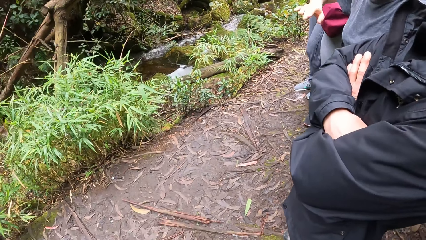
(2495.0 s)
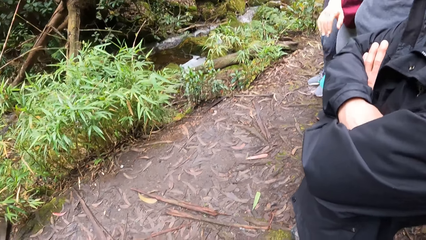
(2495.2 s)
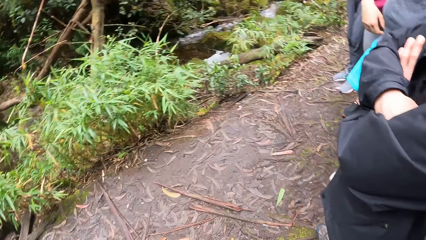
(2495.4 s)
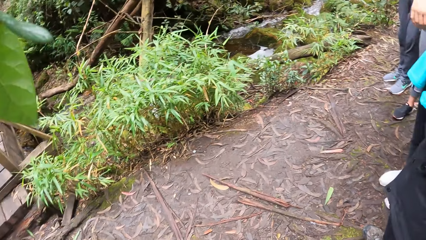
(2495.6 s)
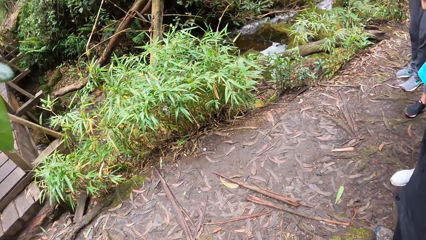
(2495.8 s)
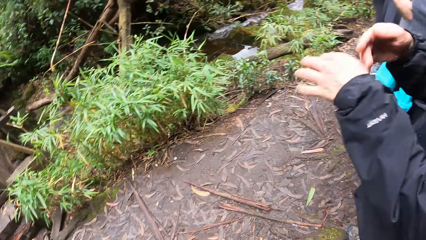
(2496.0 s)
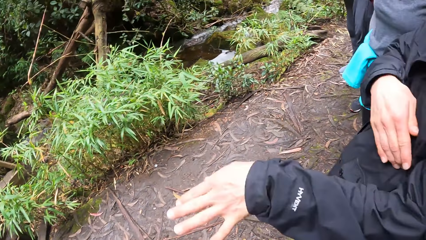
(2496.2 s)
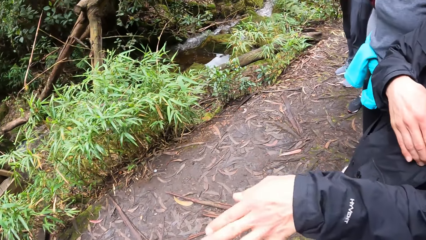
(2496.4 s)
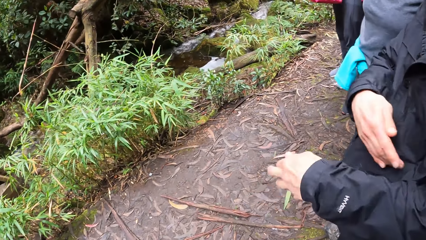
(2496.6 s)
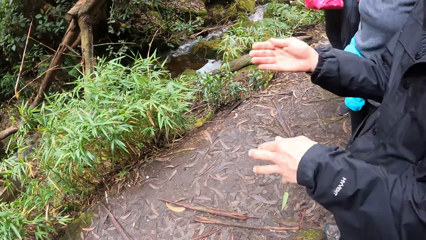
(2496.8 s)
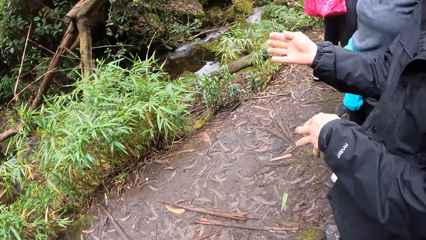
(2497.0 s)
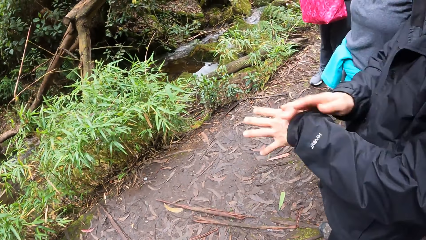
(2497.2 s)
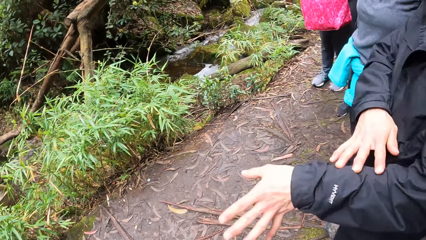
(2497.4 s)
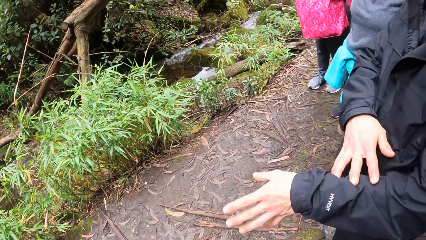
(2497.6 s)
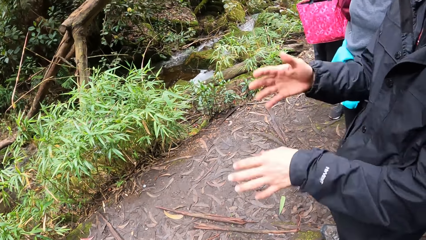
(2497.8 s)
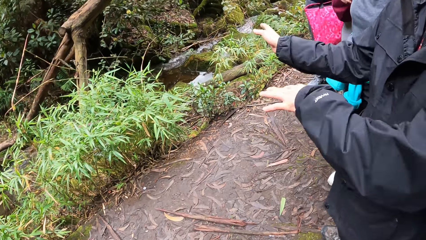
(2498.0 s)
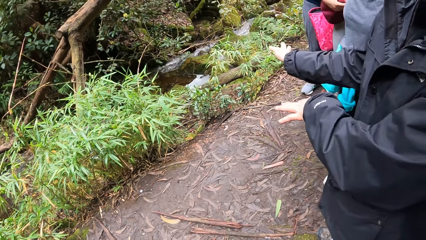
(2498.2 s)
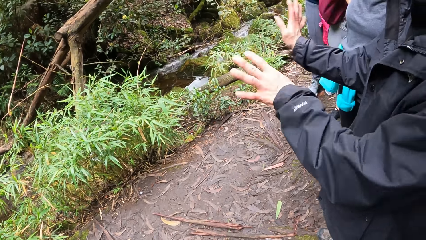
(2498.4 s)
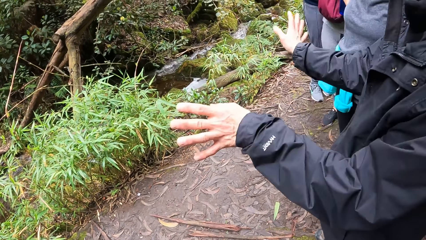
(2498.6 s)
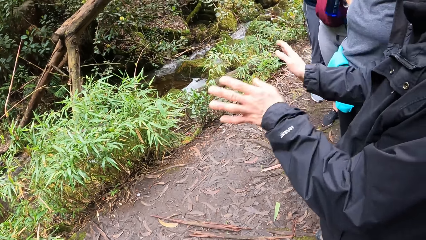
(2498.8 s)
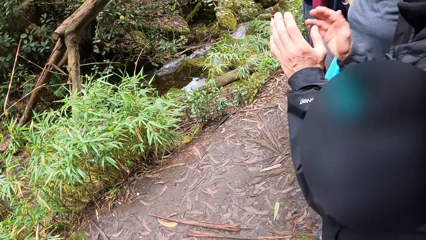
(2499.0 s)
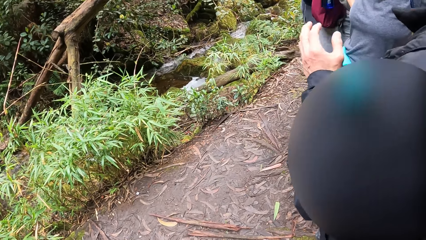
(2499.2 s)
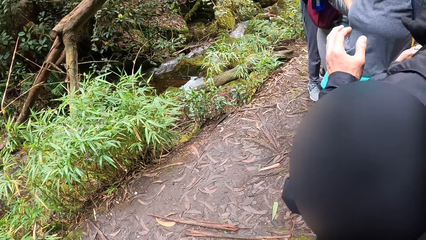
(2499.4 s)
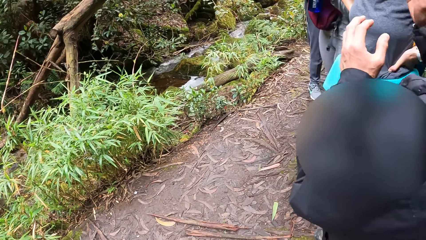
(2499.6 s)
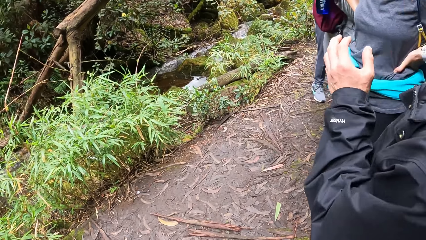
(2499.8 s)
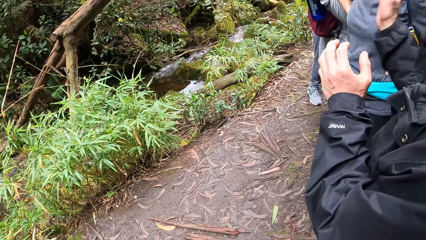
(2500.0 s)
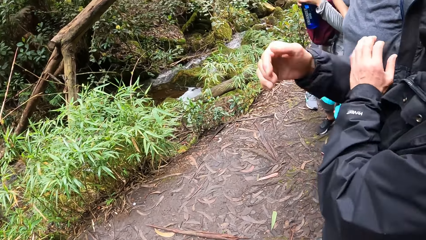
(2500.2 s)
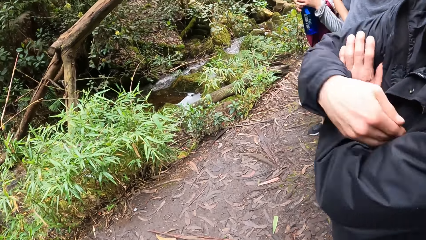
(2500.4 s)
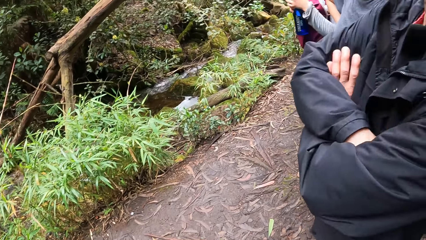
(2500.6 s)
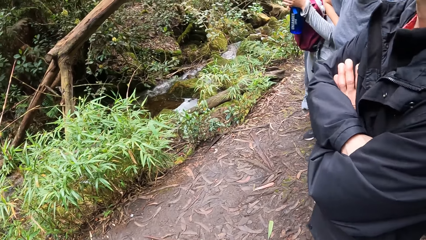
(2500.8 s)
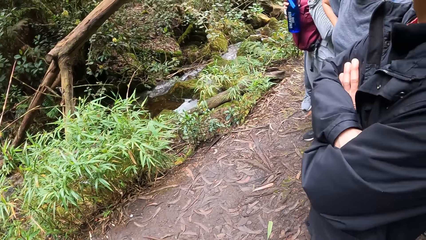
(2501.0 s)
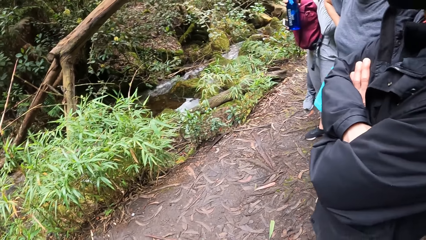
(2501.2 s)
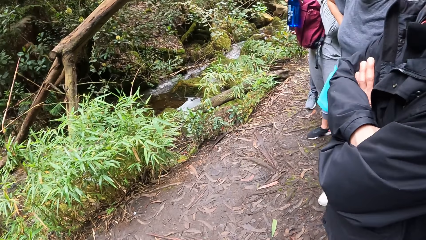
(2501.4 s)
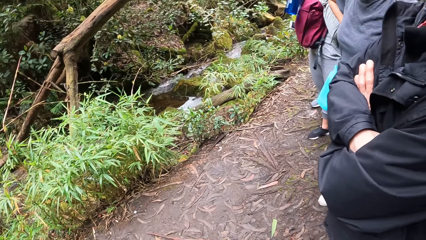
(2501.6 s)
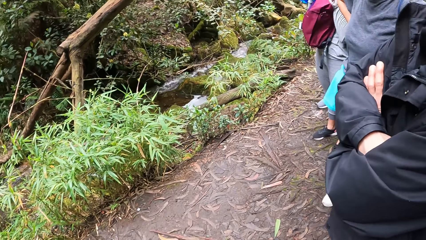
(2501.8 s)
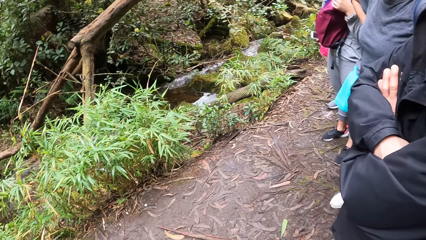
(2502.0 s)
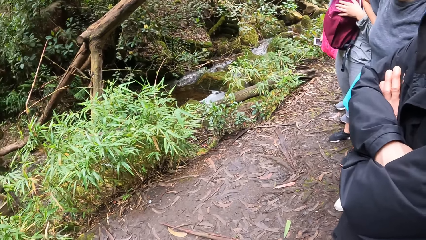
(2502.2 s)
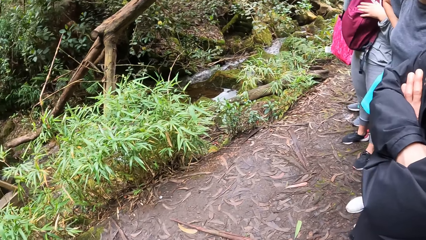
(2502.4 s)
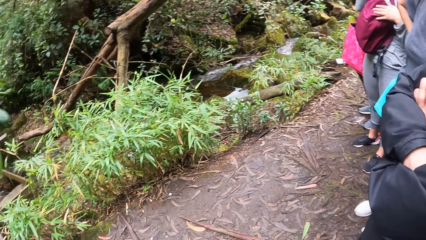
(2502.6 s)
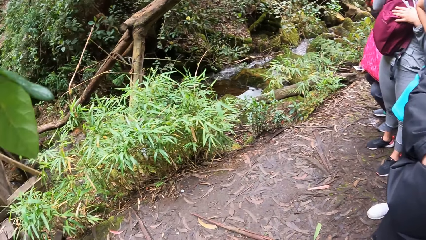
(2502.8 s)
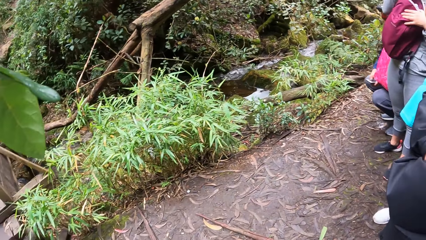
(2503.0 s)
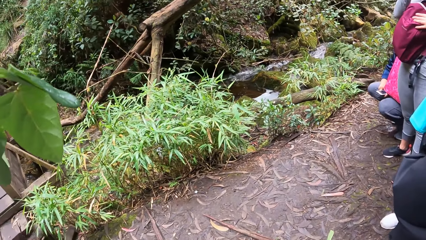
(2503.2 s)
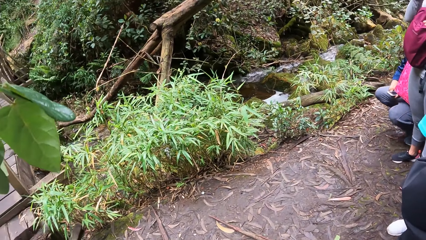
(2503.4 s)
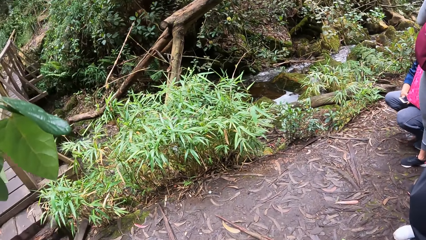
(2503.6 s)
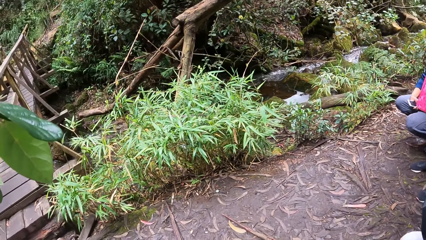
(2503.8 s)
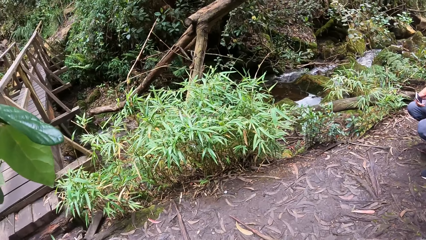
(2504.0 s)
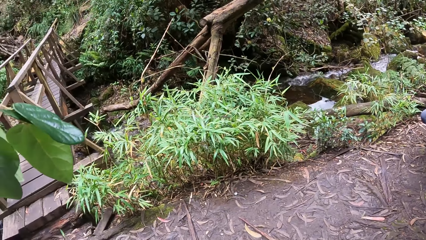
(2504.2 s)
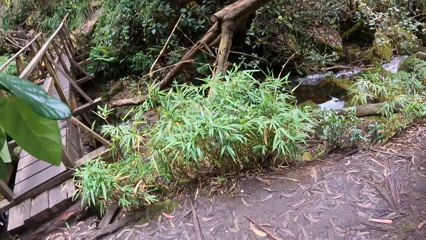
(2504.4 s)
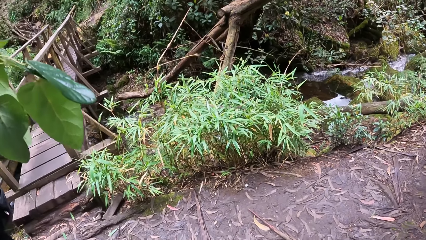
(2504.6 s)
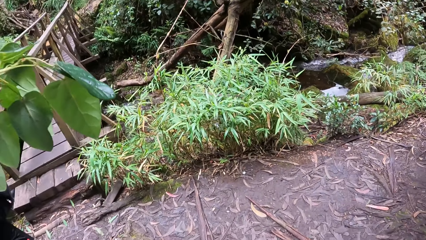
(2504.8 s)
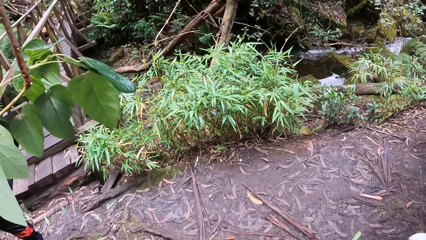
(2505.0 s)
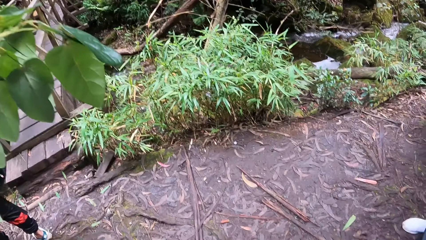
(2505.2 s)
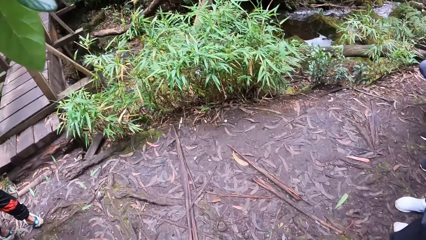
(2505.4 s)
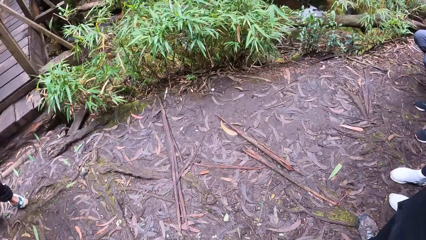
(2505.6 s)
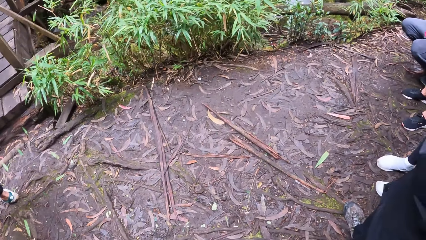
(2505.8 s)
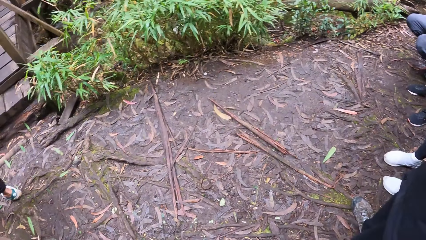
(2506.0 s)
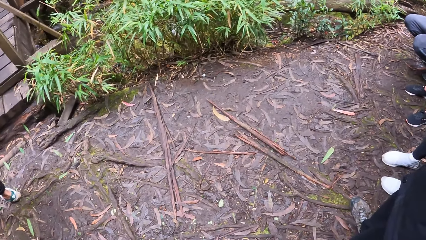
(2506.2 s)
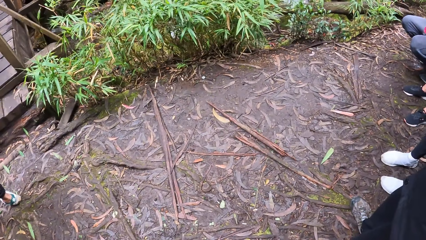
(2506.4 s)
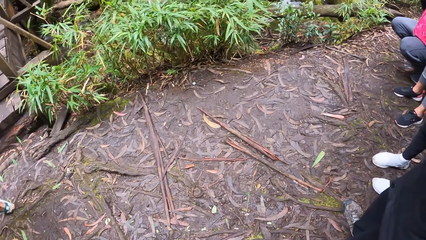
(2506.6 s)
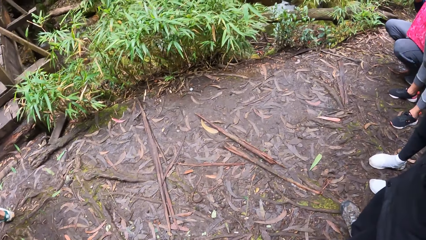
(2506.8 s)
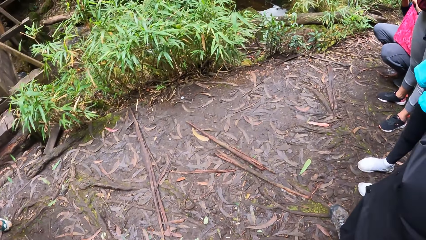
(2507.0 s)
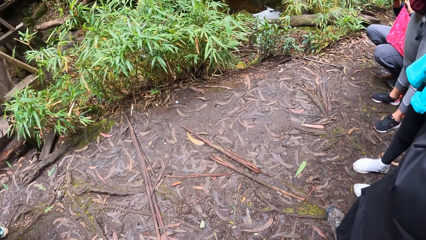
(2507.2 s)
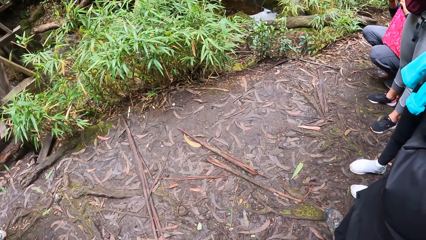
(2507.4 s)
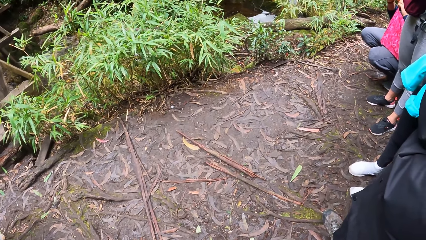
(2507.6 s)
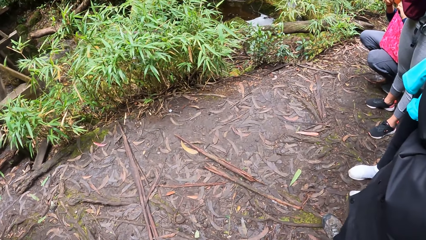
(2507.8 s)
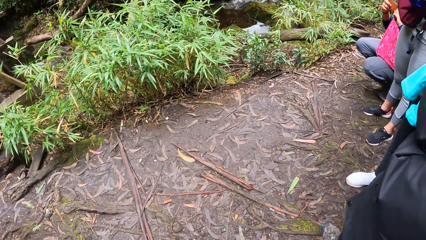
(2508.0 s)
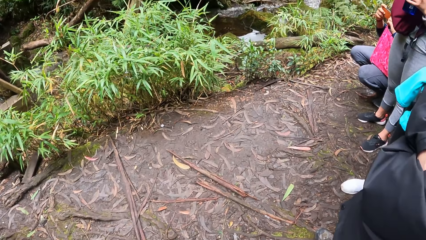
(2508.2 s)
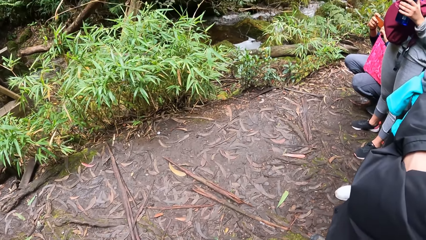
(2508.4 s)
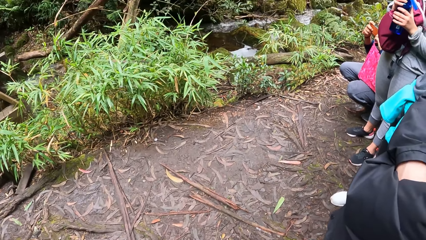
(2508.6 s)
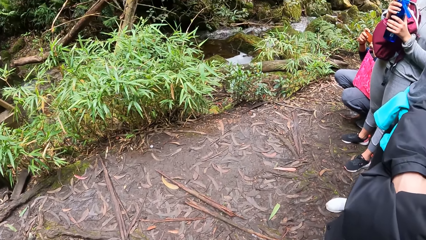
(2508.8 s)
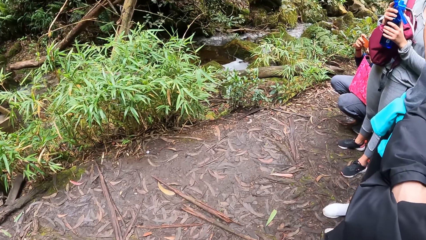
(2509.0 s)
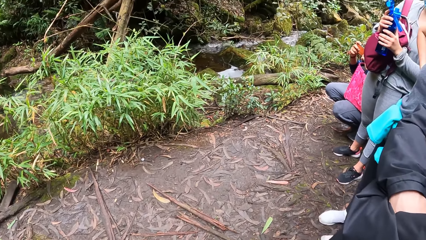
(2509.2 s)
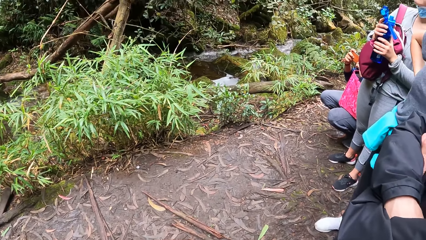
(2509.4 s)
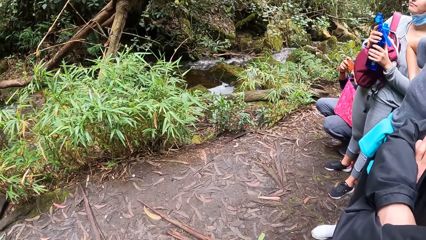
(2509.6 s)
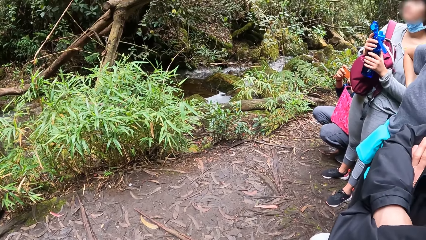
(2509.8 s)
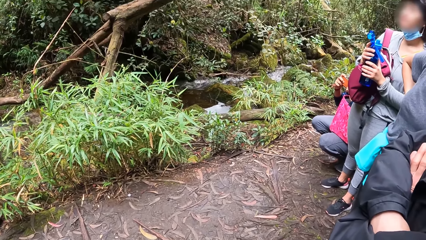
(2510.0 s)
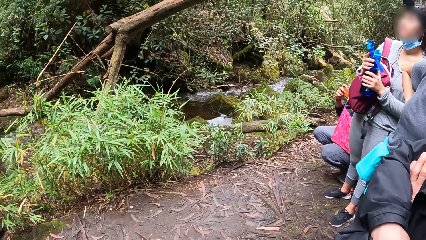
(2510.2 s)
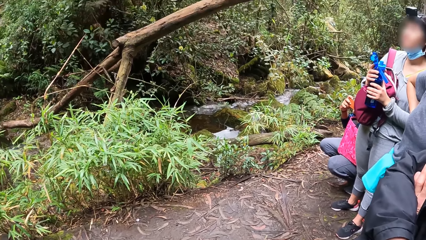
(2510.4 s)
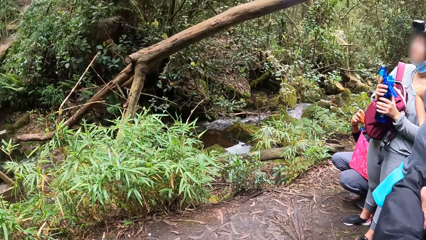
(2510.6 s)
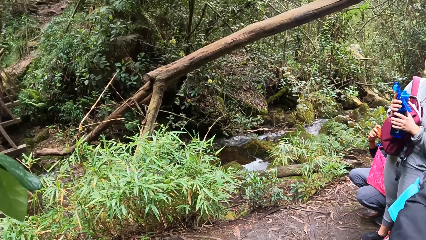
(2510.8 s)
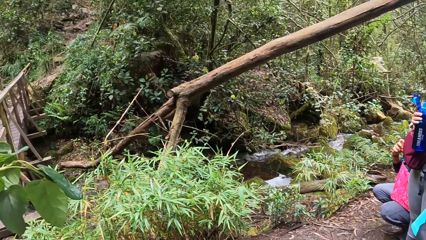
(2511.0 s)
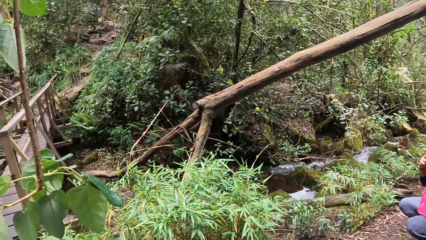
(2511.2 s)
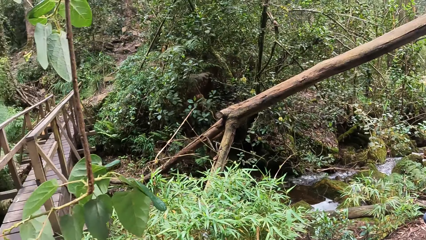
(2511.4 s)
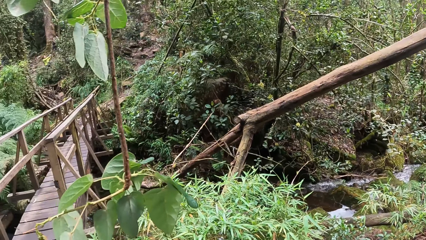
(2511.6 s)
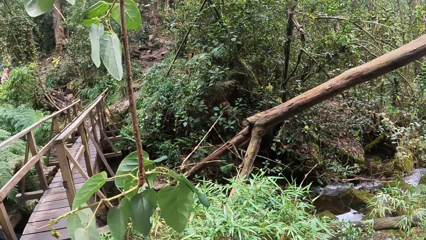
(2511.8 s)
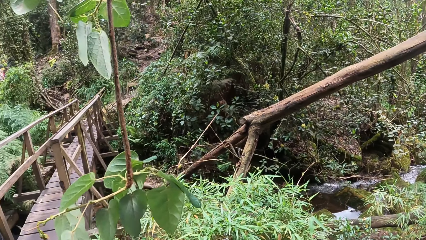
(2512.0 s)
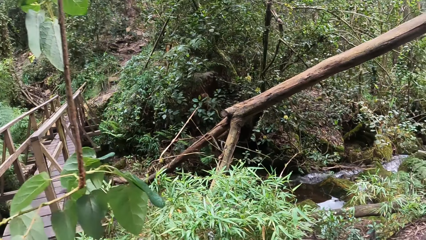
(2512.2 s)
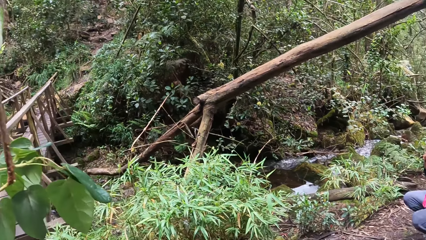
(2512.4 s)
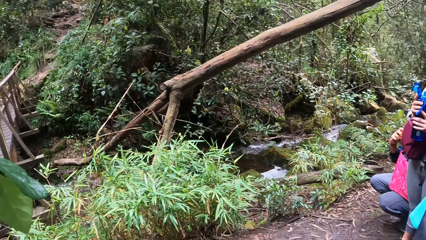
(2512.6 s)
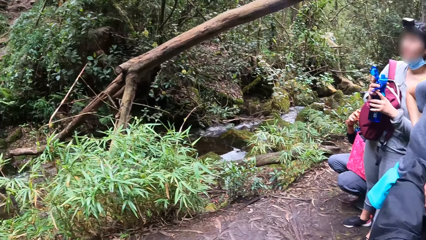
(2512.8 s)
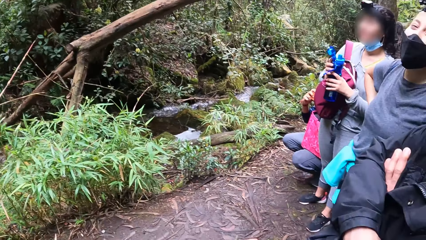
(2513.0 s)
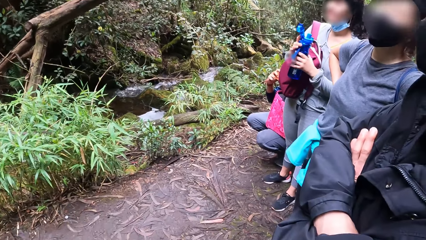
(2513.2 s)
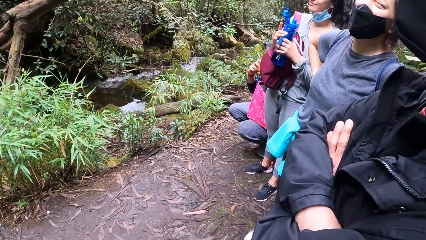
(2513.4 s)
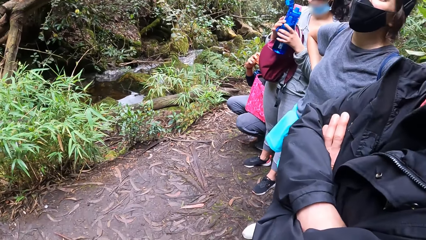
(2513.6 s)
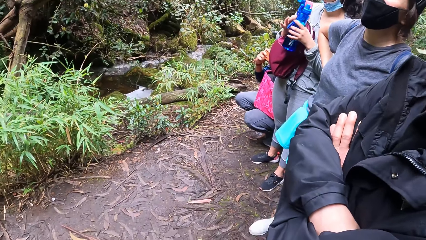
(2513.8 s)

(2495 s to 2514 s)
A person raises a hand. Another person moves a hand. The other person interacts with the camera wearer. The other person holds hands. The camera wearer looks round. They turn around. A third person holds a water bottle. The camera wearer turns around.
